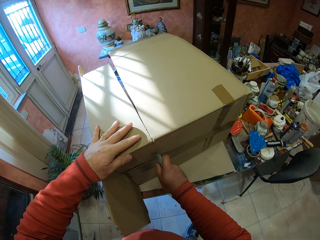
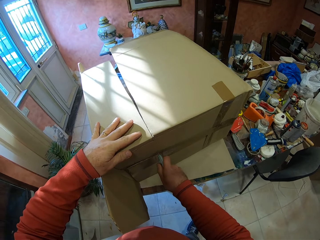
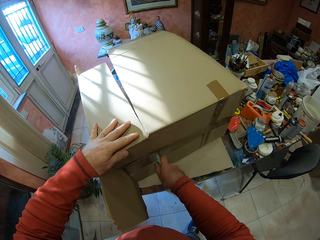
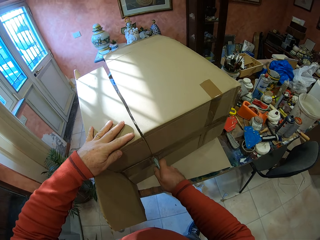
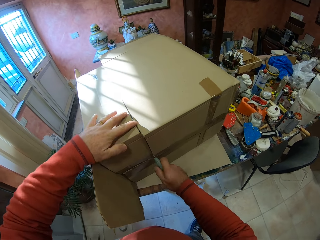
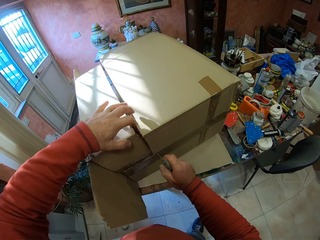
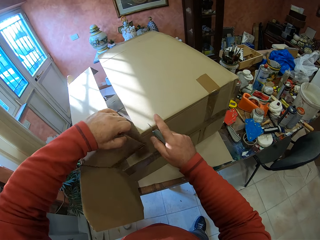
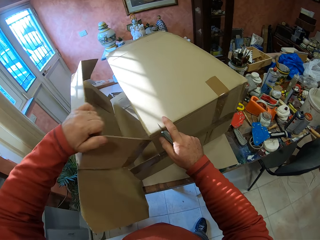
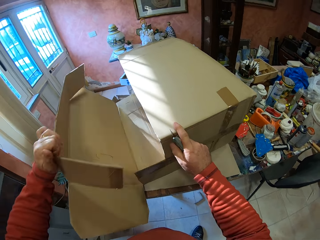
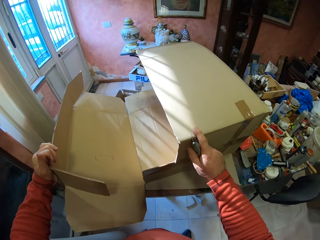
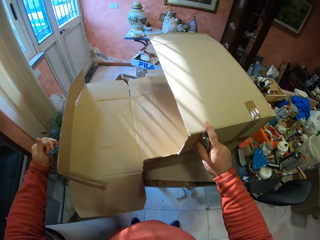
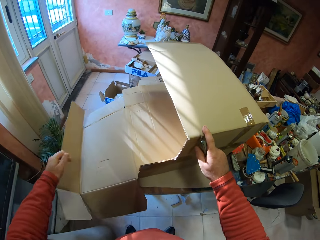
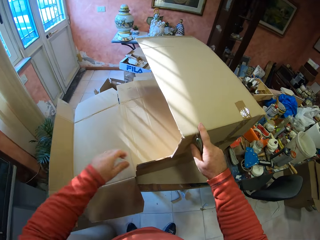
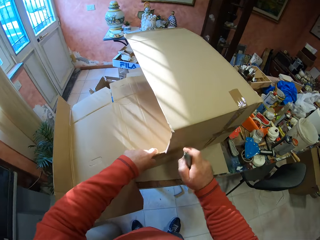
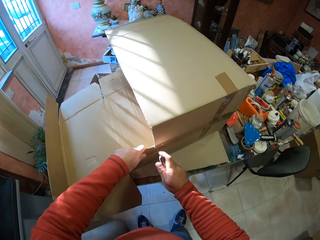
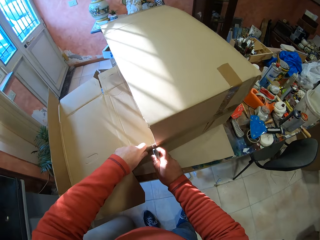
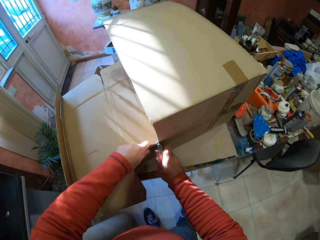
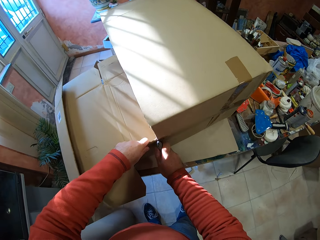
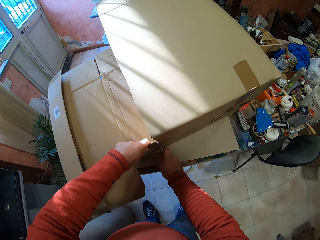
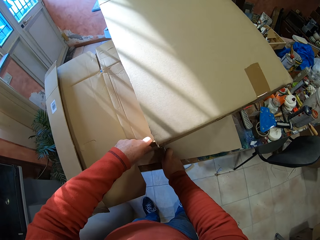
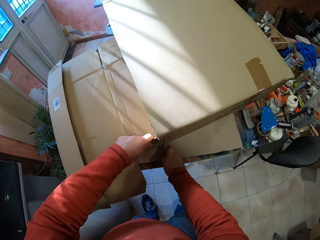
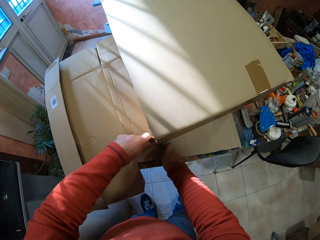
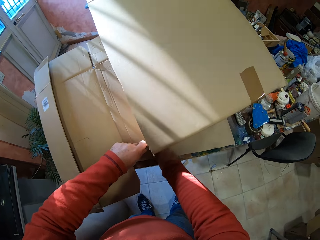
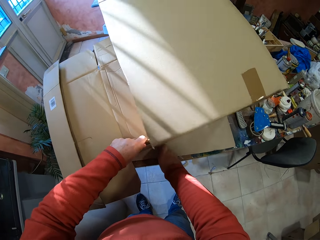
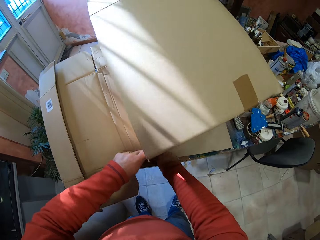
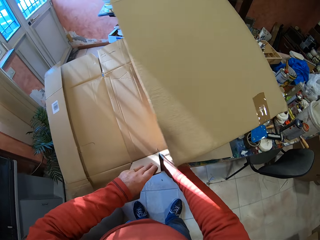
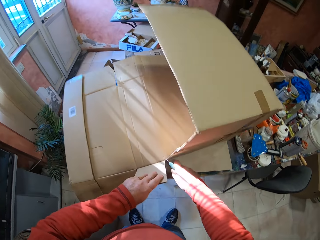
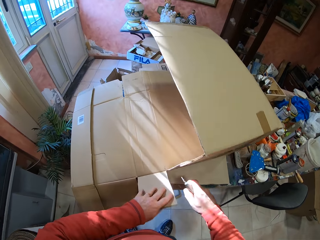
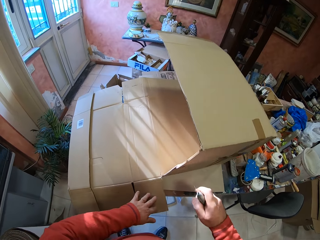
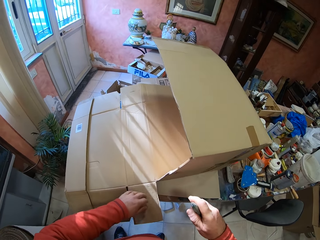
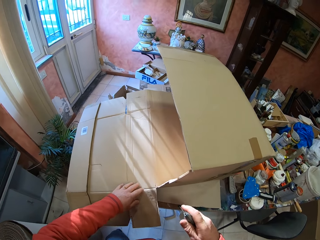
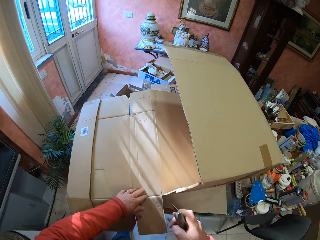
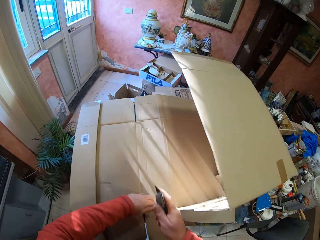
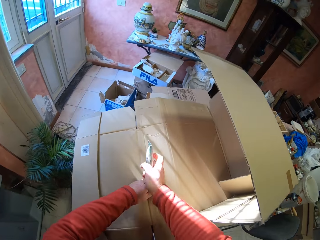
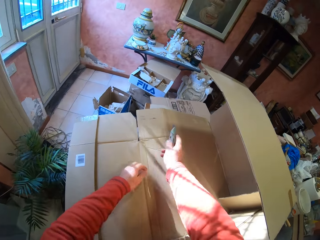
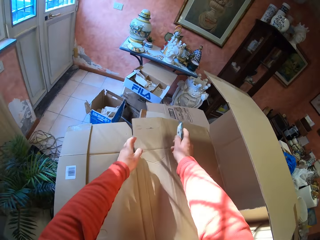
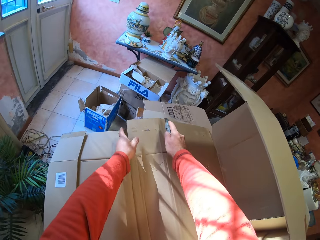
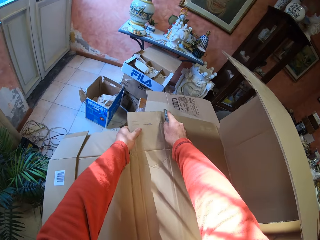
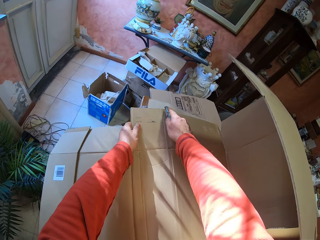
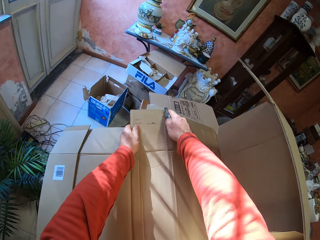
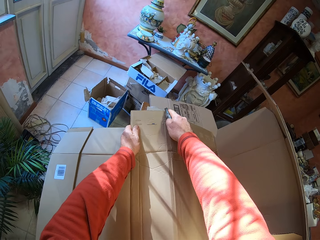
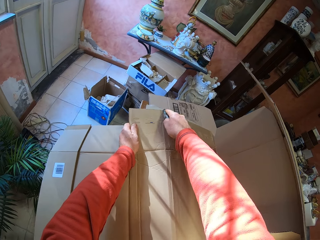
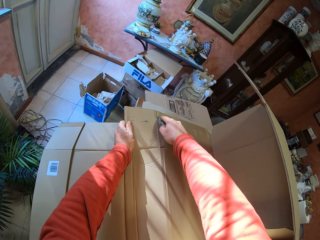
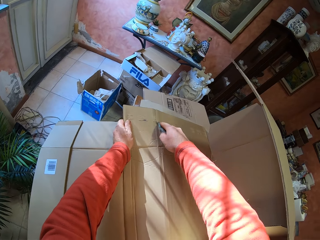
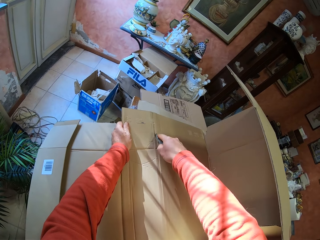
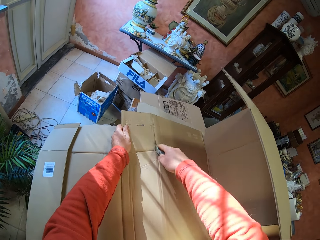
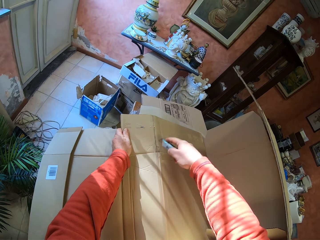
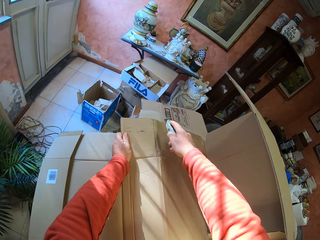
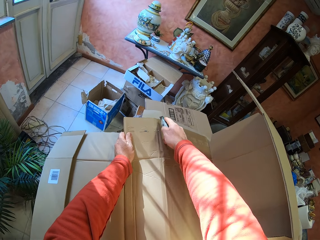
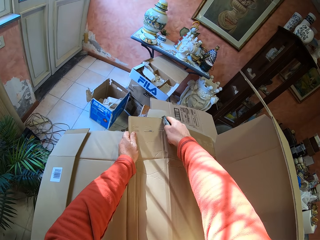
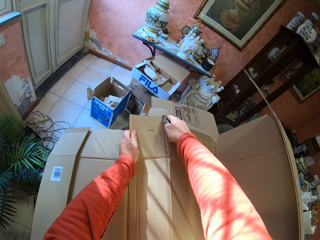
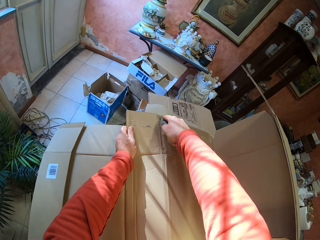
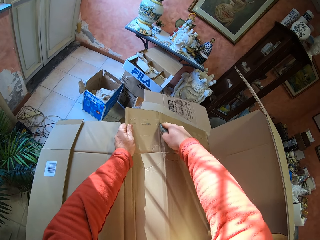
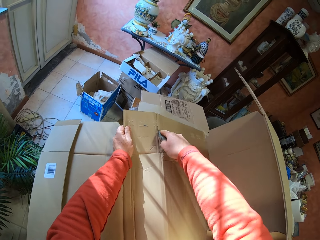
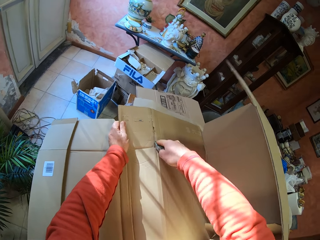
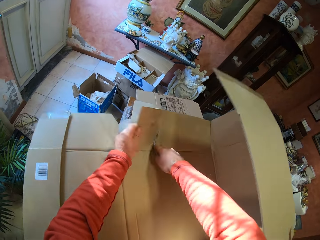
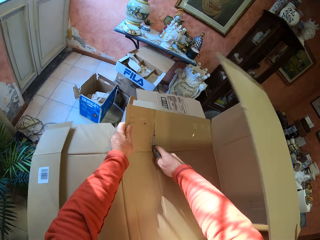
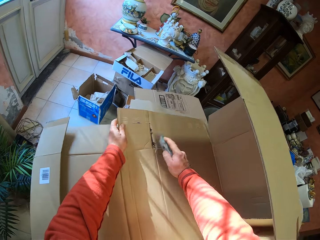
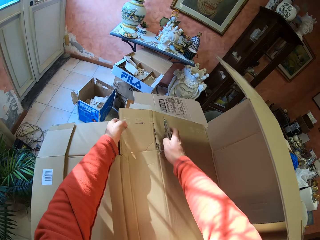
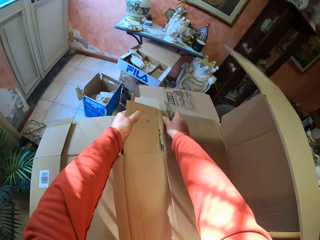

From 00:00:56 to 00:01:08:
The camera wearer cuts the box with a utility knife. They open the box. They cut the box with the utility knife.

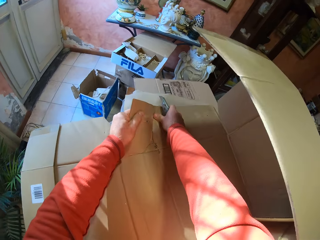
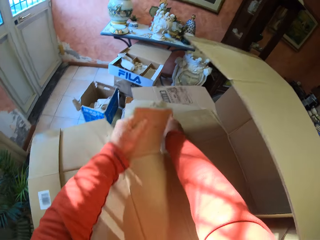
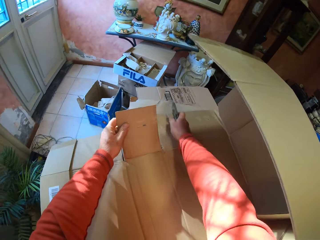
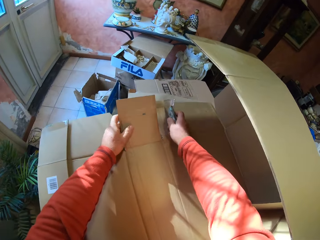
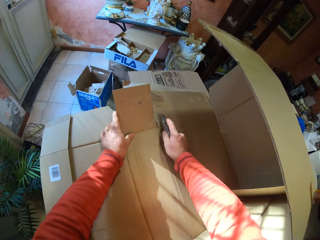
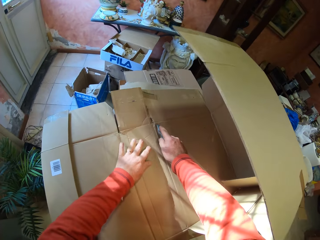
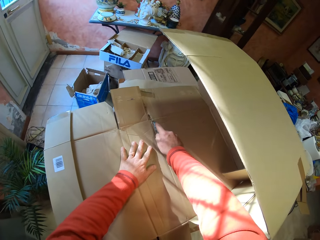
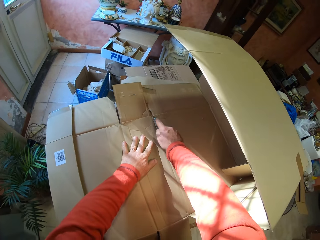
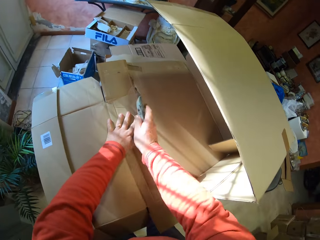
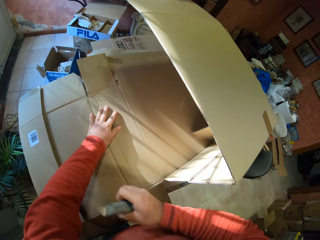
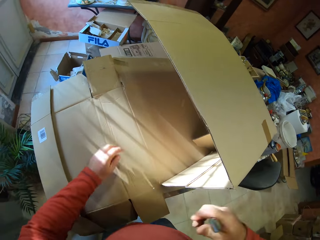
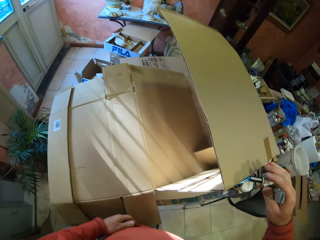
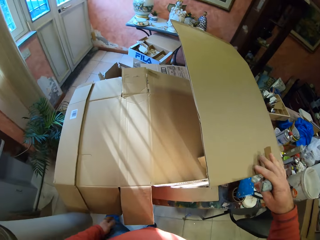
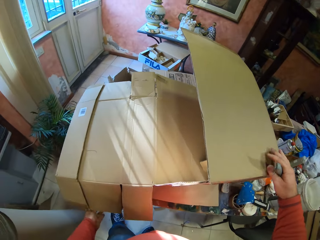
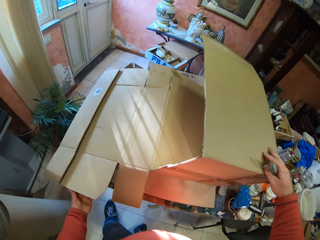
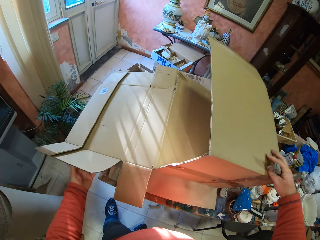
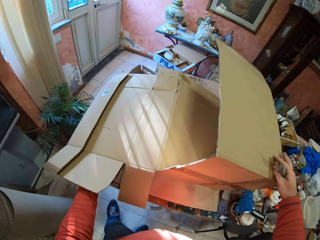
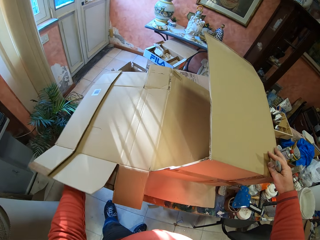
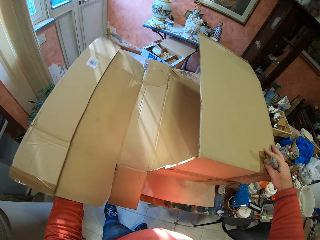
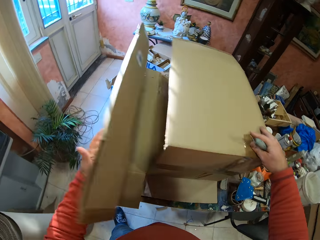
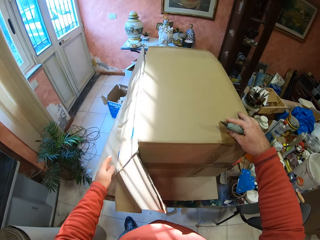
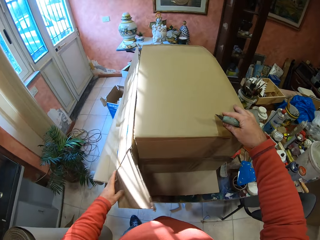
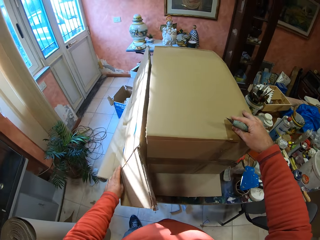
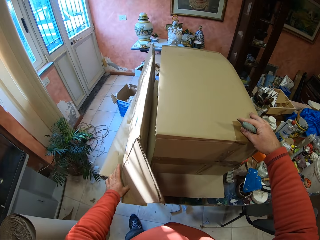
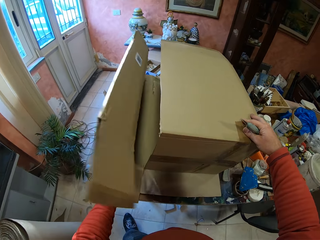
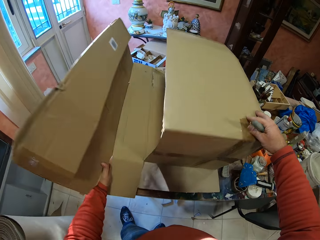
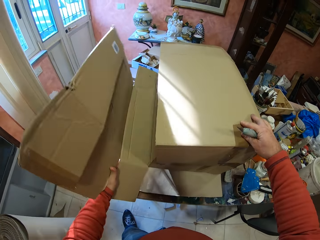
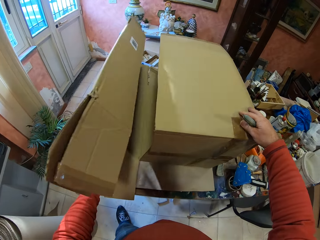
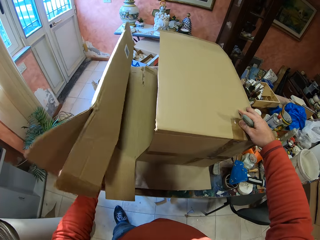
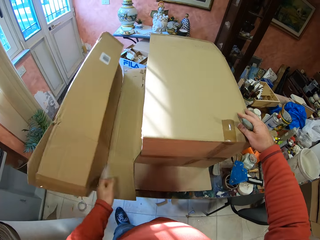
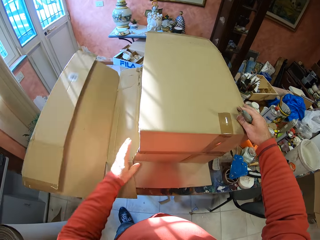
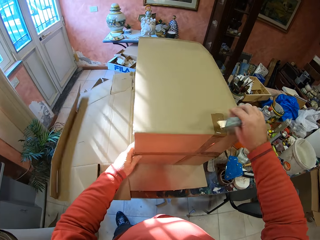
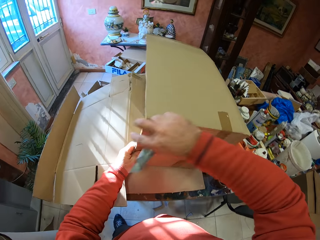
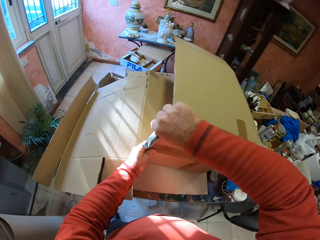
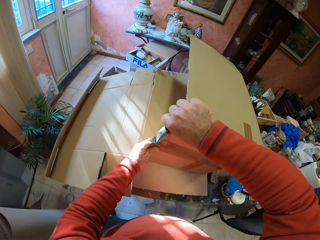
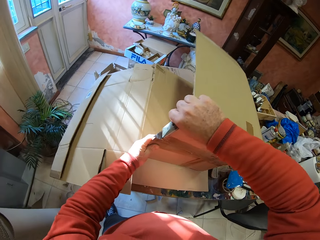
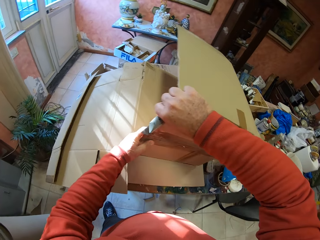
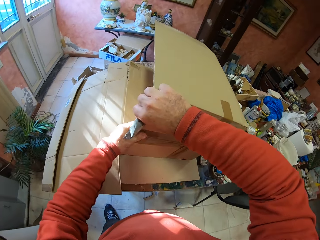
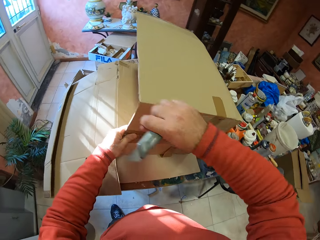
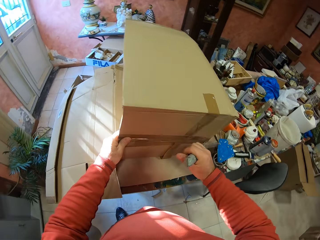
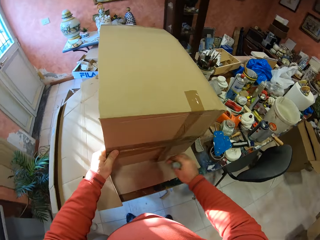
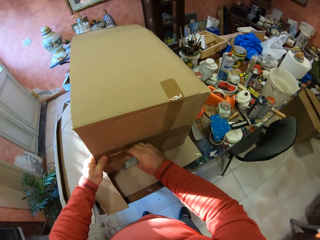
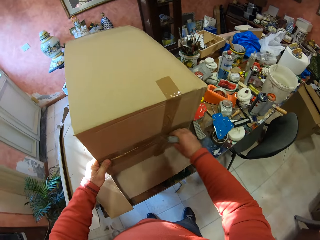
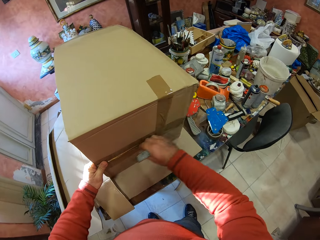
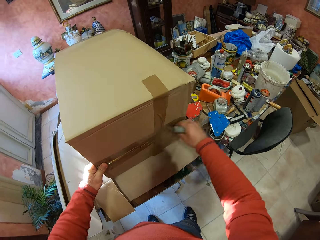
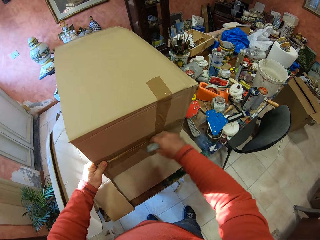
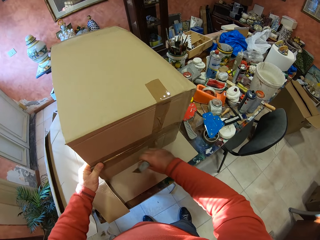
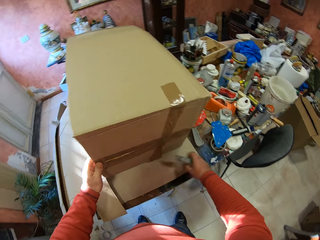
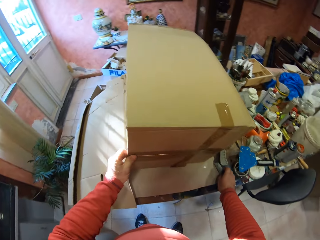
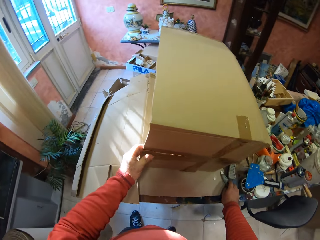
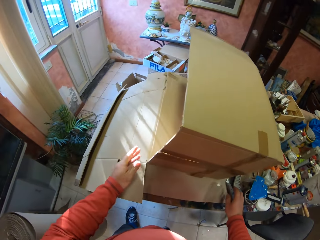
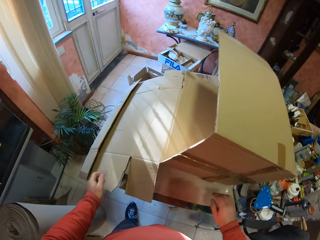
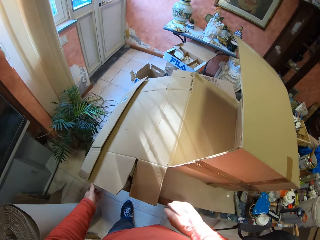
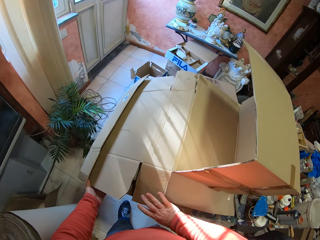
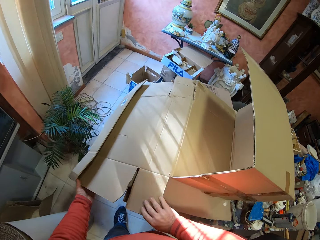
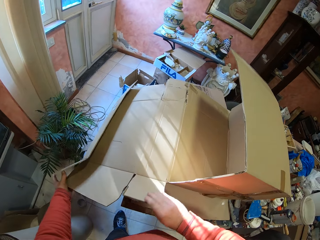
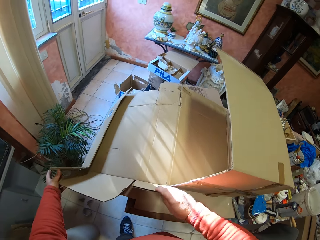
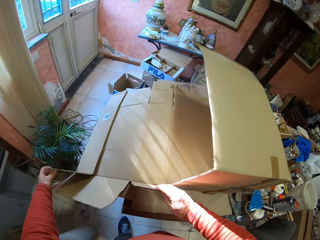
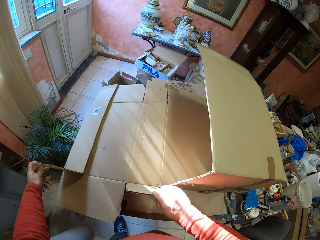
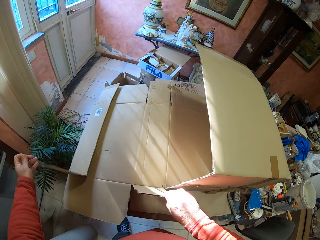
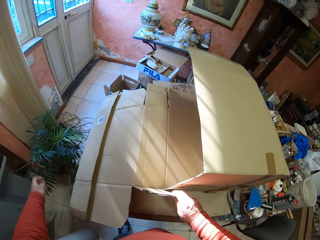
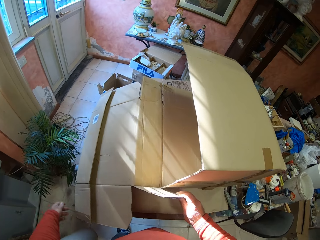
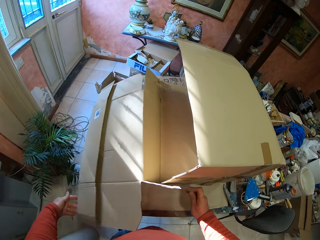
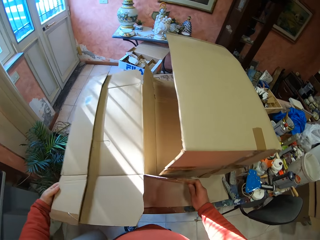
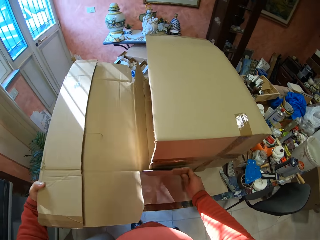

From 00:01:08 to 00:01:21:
The camera wearer folds the carton box. He tears the box. He touches the tape with his right hand. He places the utility knife on the table. He folds the carton box.
